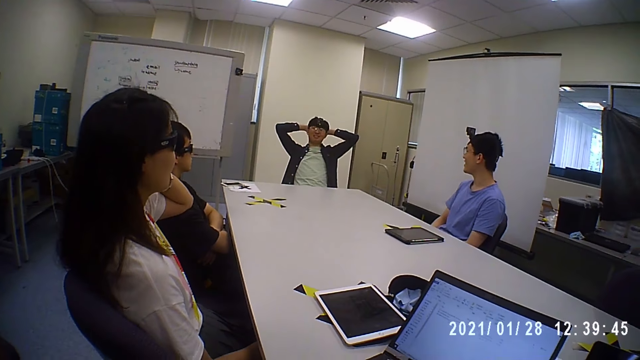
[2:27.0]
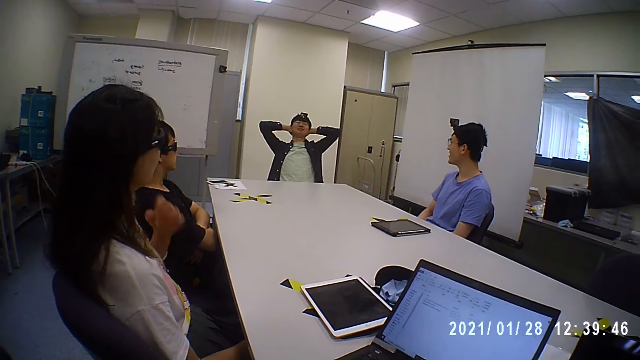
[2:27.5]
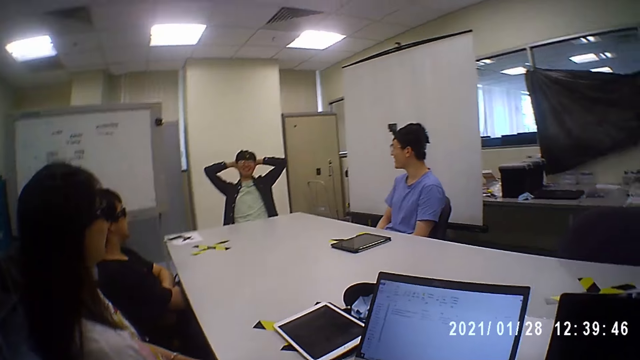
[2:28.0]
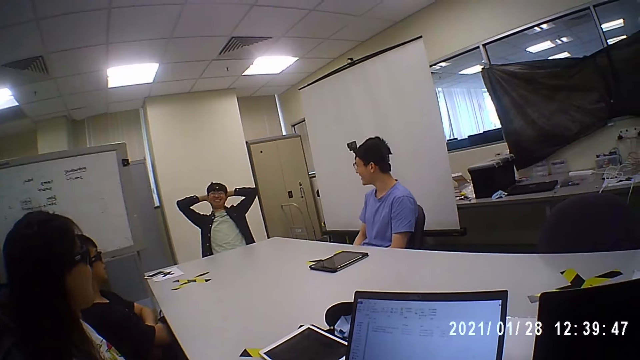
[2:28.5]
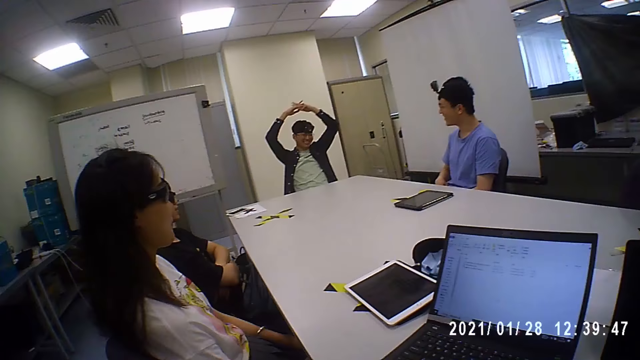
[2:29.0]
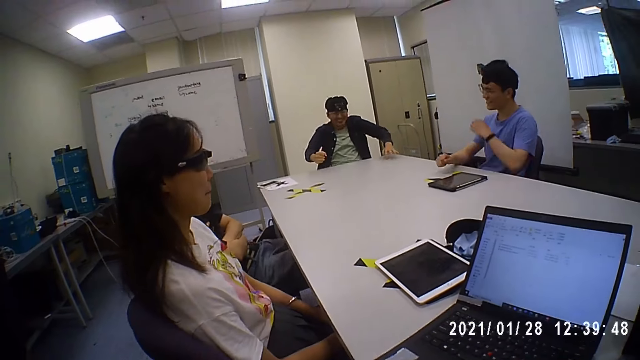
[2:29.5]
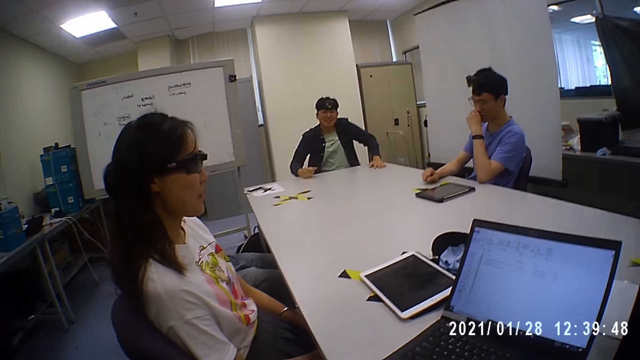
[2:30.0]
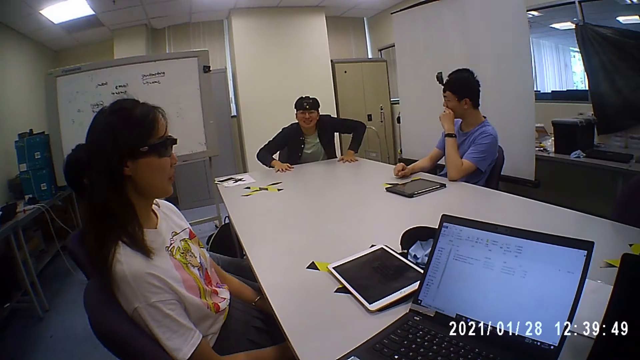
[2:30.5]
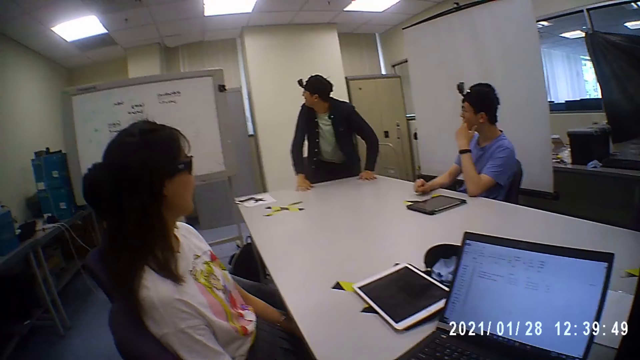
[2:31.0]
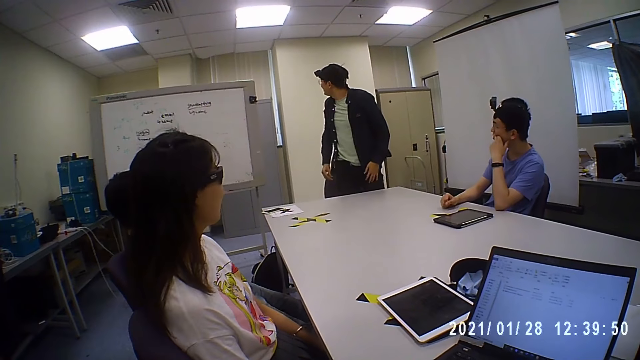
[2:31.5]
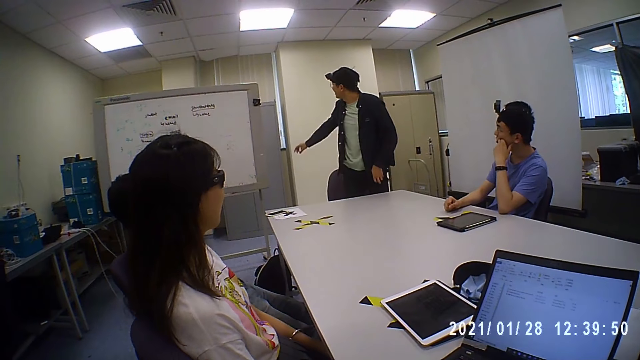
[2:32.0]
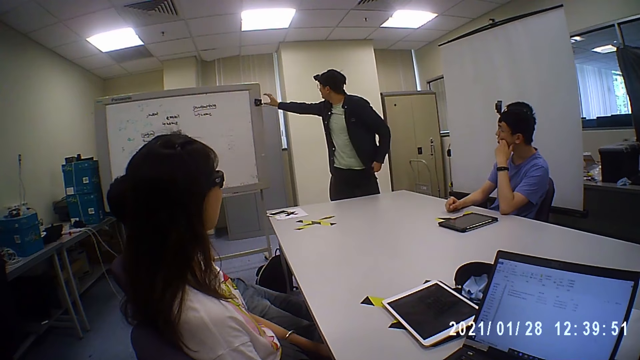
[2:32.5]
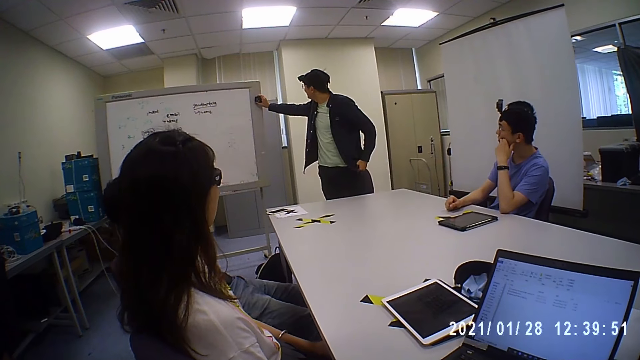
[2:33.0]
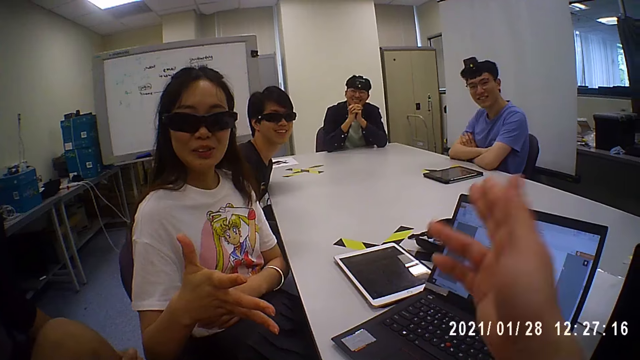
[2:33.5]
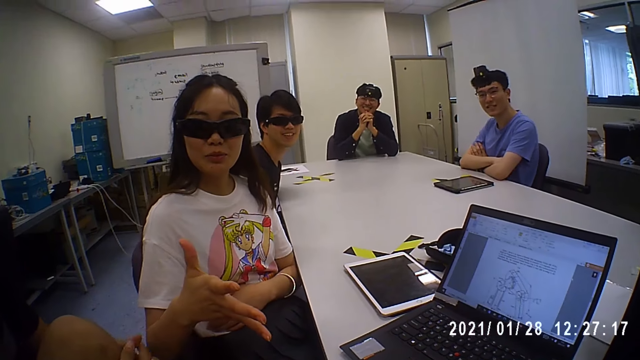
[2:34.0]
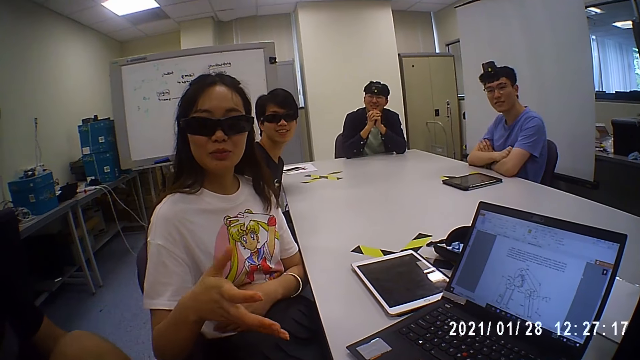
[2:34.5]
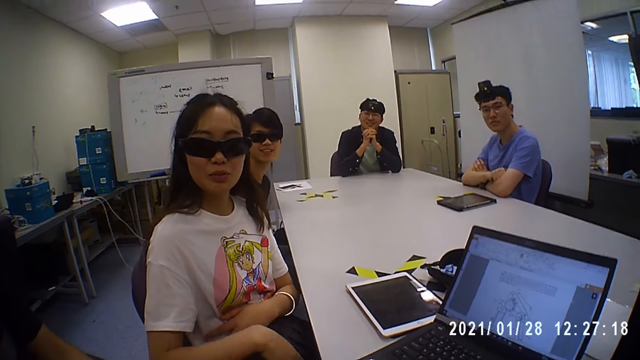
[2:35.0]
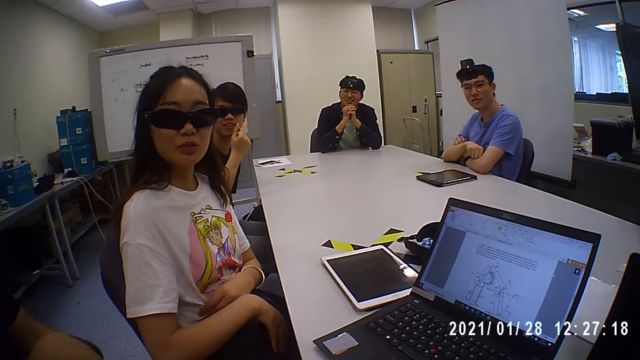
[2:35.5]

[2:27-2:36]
The camera wearer laughs. A man stands up from a chair. Another man talks to the camera wearer. The first man touches a camera on a white board with his right hand. The camera wearer interacts with the group of people. They talk to a woman.

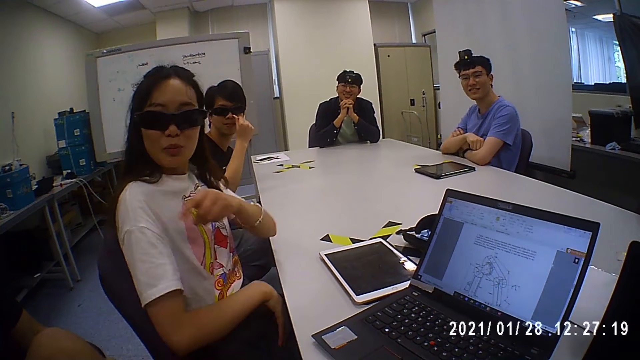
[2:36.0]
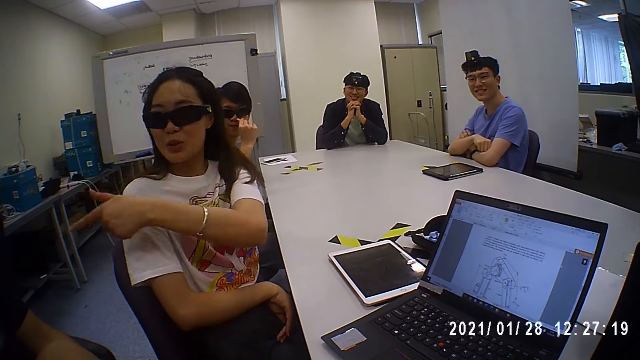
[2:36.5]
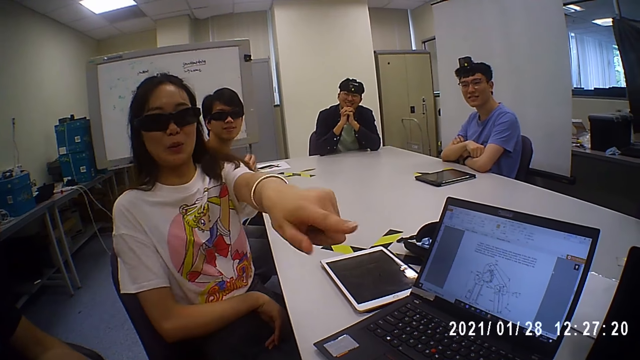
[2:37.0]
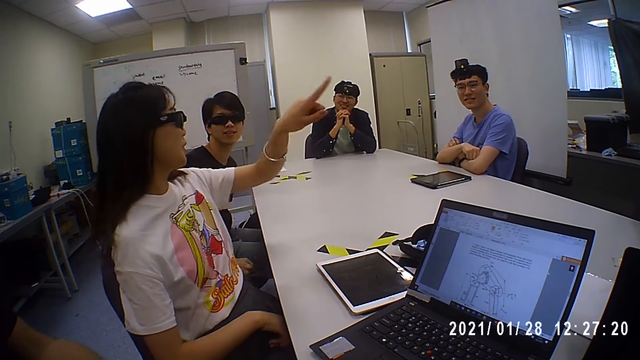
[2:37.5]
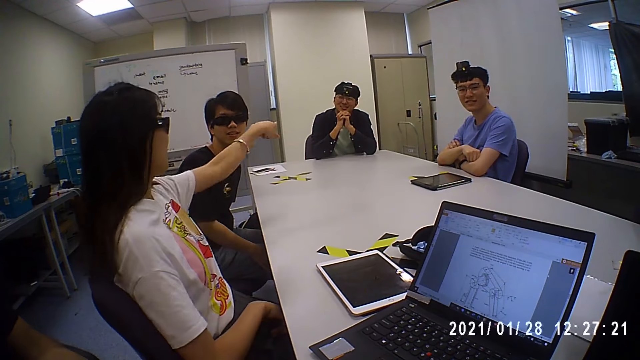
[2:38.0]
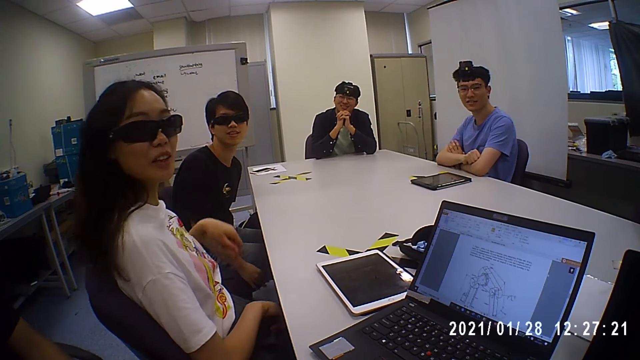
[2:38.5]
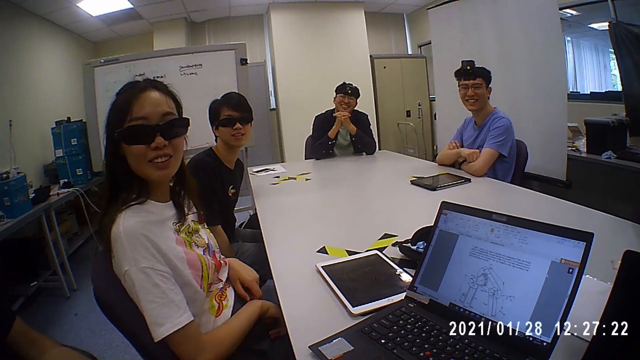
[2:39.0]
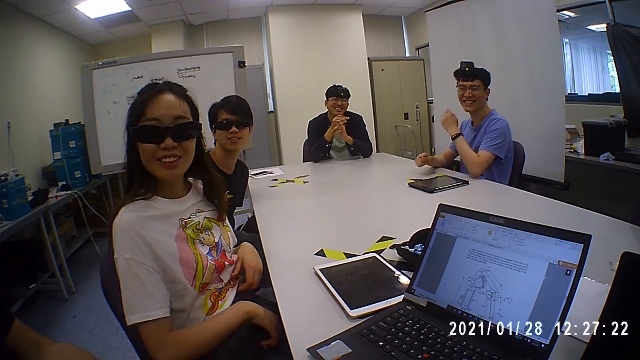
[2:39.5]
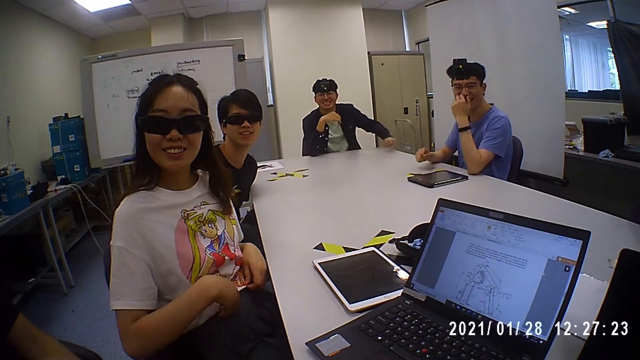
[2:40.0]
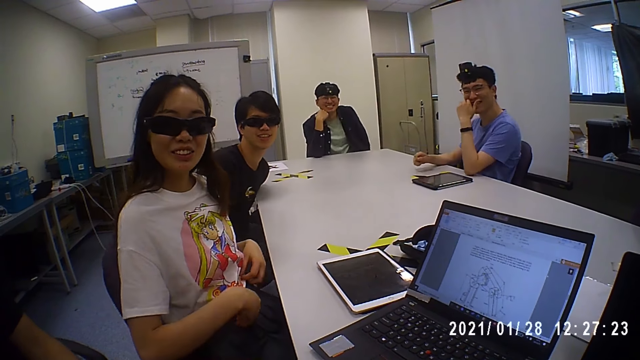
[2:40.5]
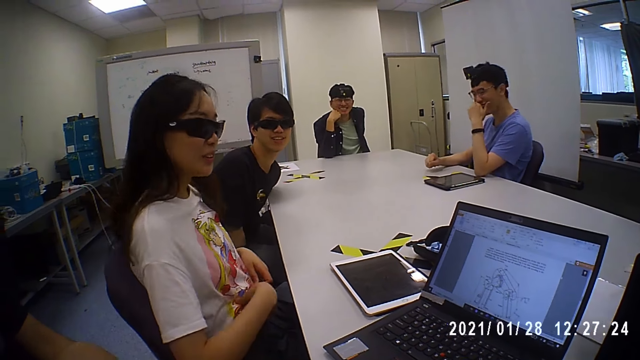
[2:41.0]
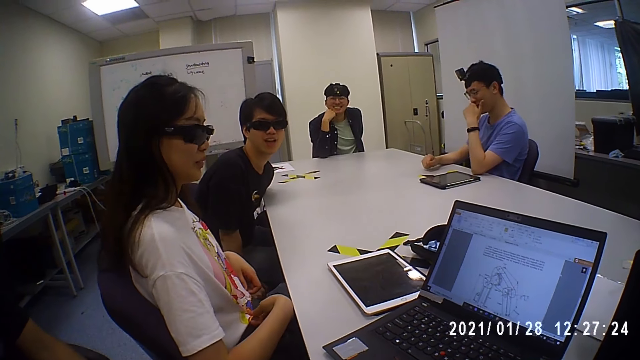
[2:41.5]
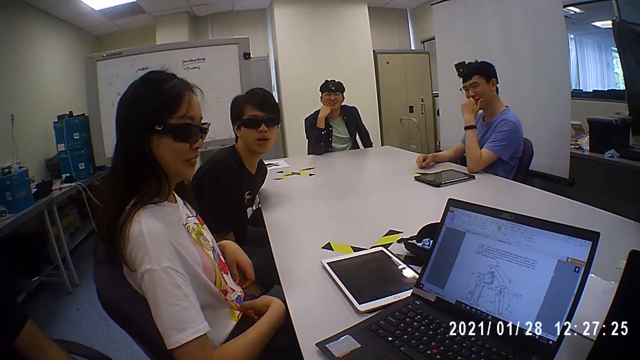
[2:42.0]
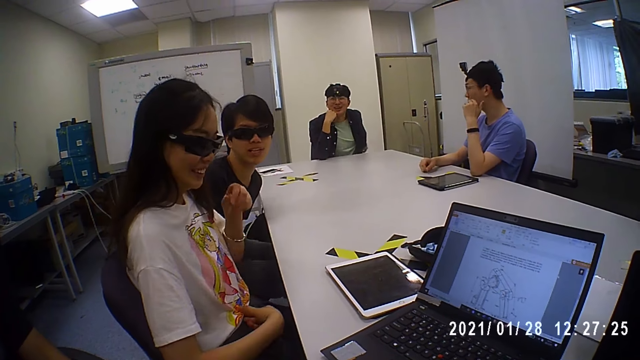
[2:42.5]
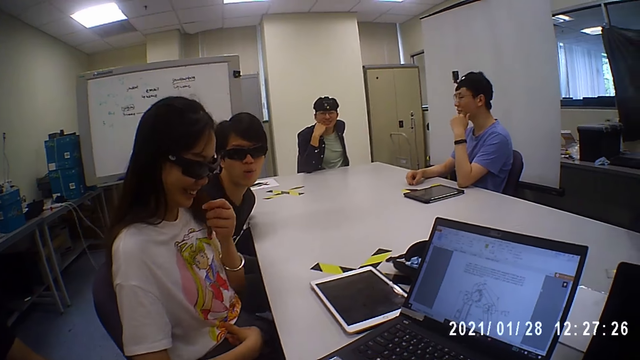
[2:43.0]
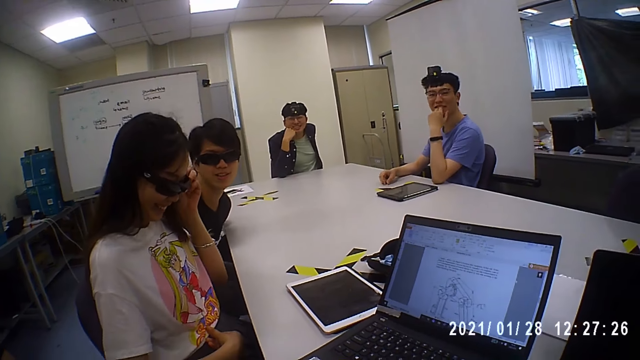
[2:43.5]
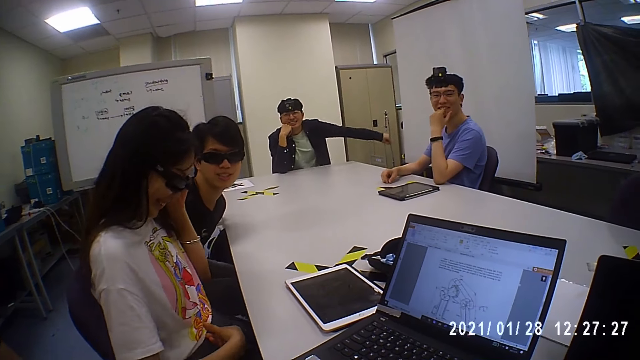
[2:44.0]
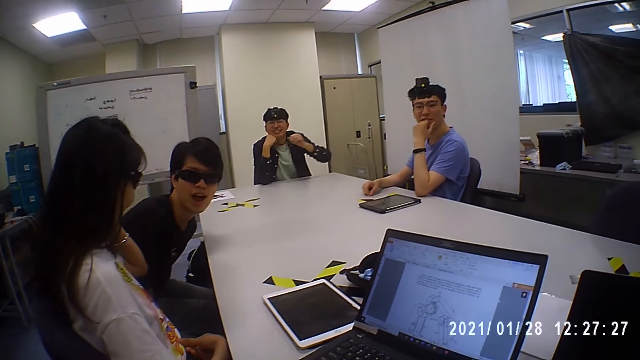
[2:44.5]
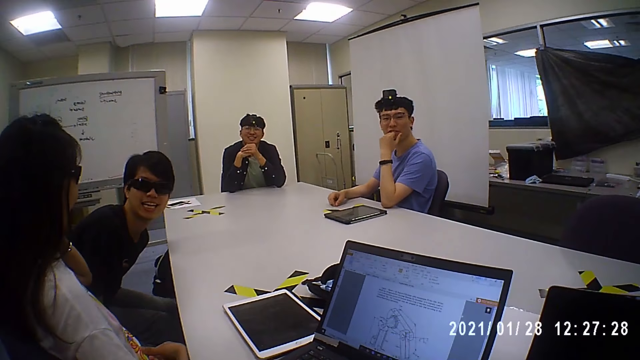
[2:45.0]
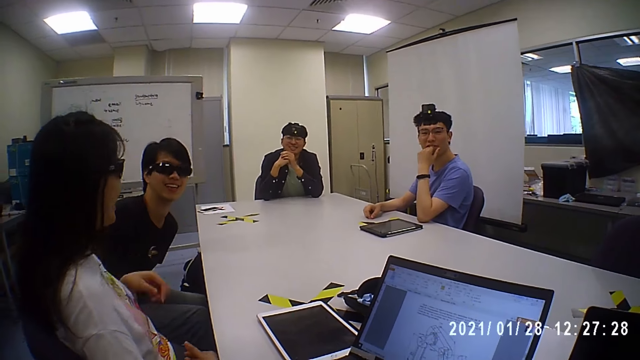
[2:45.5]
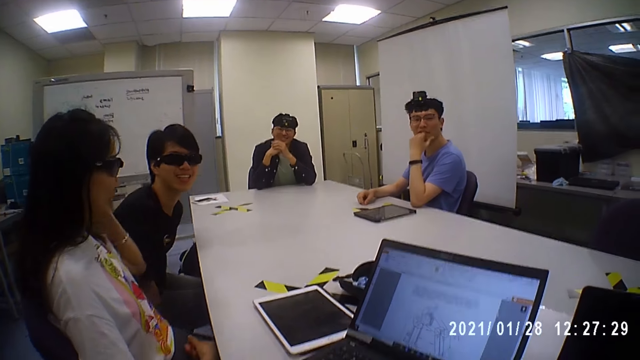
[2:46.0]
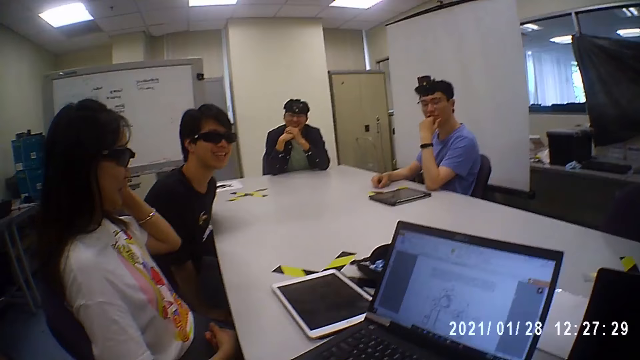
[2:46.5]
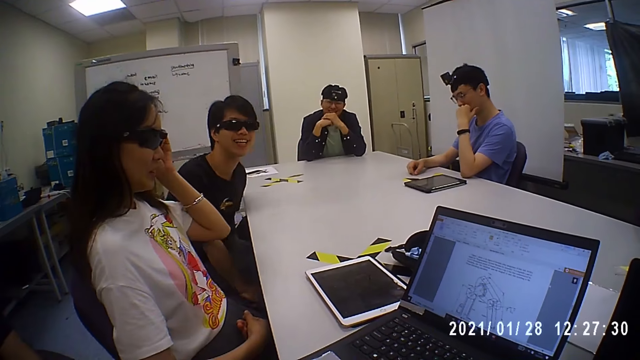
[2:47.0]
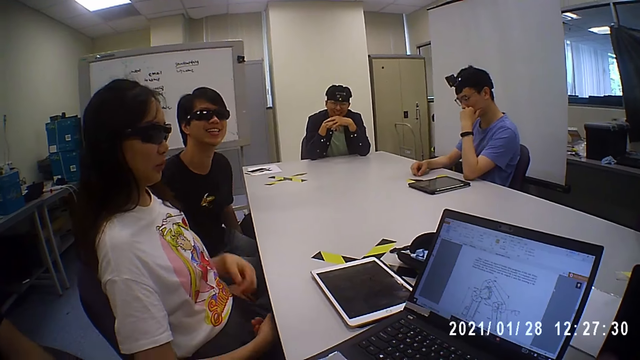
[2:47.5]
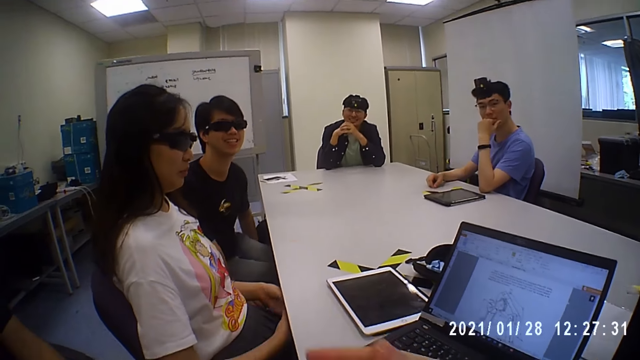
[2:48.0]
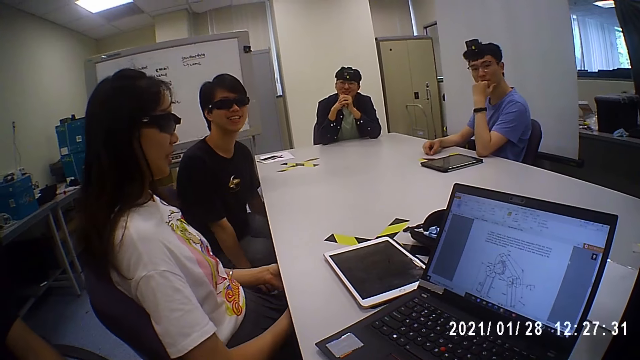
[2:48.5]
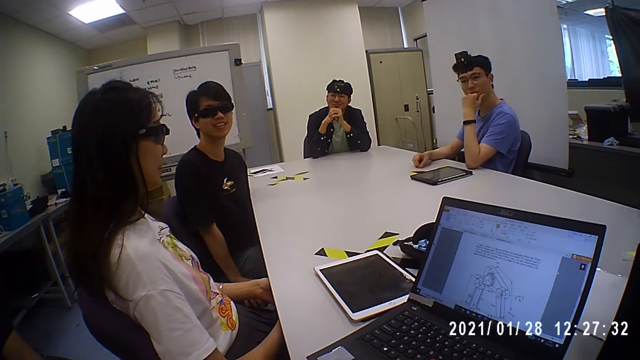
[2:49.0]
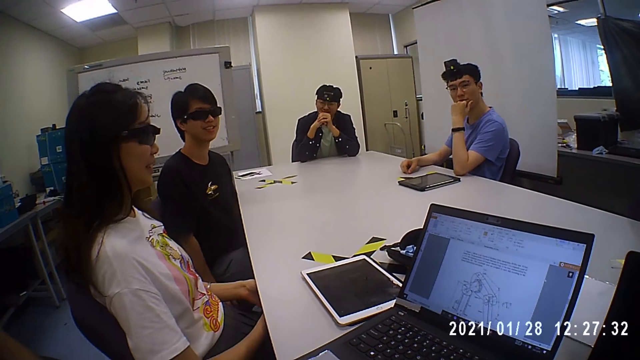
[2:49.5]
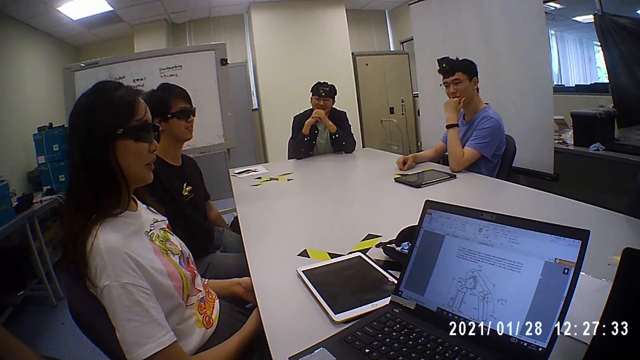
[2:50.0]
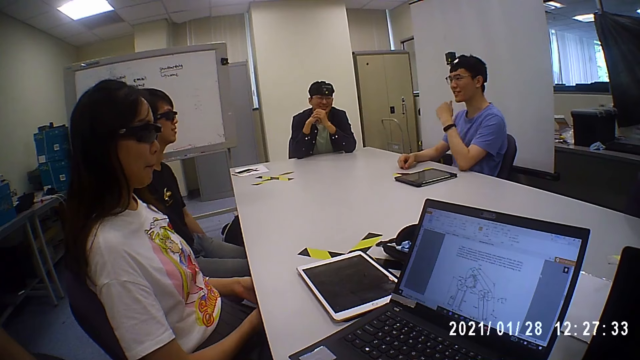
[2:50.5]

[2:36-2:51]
A woman gestures with her left hand. A man places his left hand on a chair on the floor. Another woman adjusts her t-shirt with both hands. The camera wearer talks to a group of people. Another man talks to the camera wearer. The camera wearer talks to the group of people. They gesture with the right hand at the first woman.
